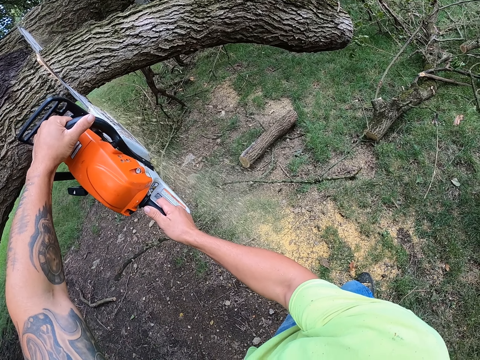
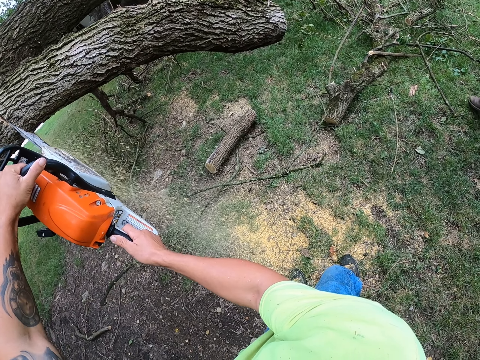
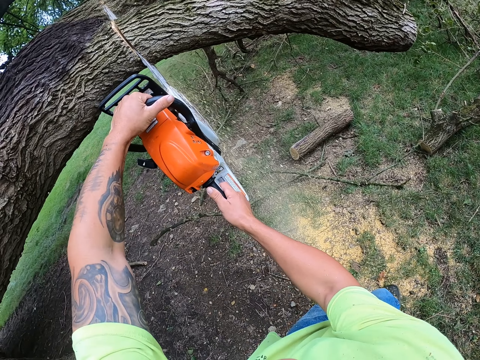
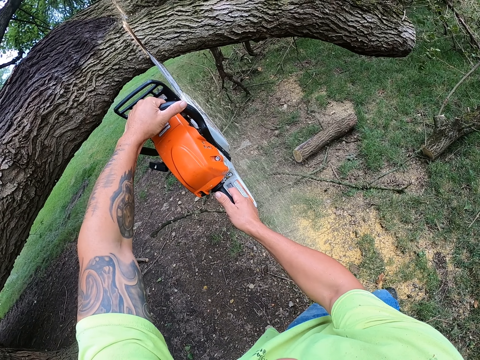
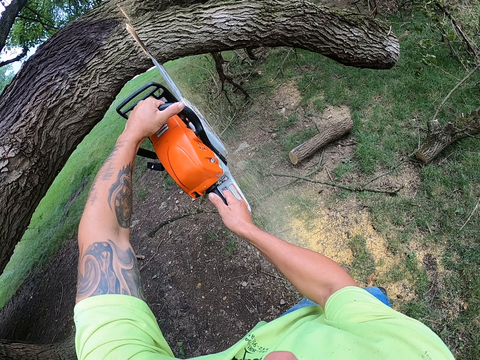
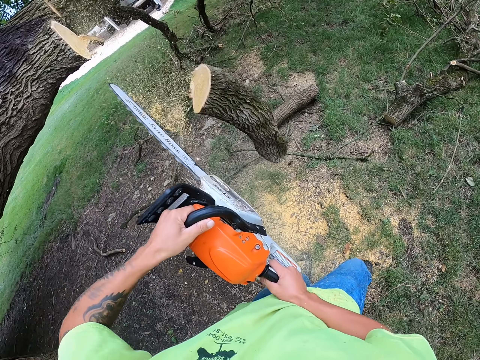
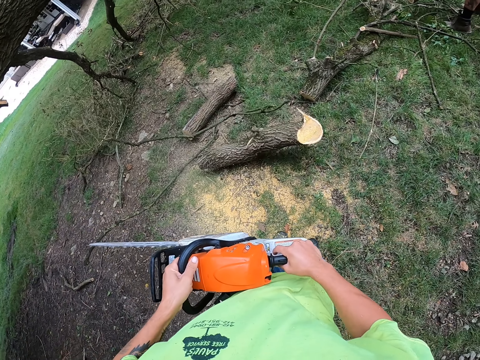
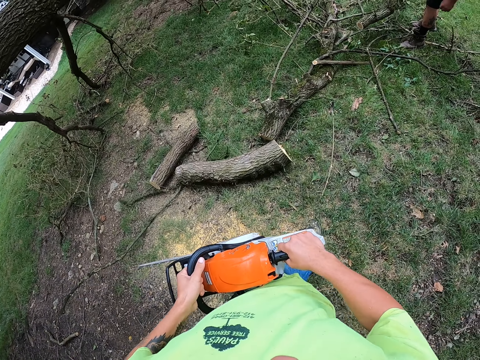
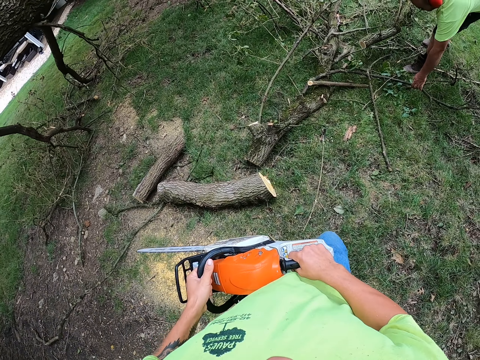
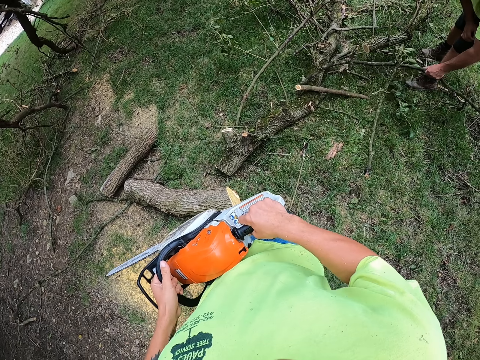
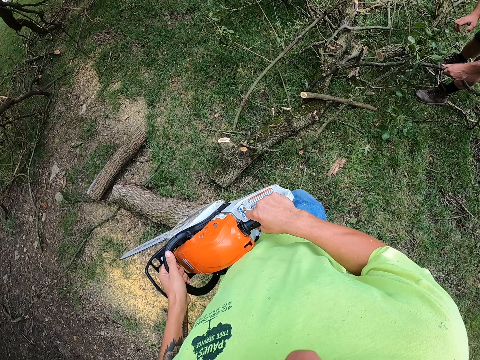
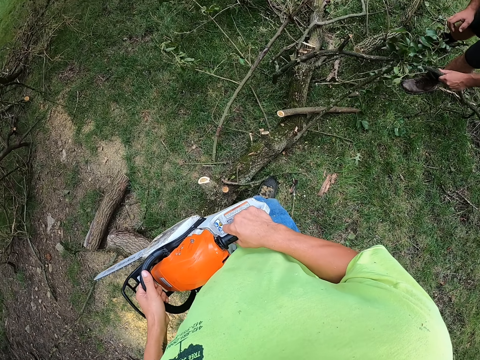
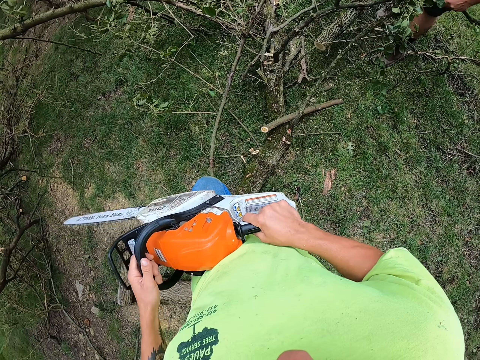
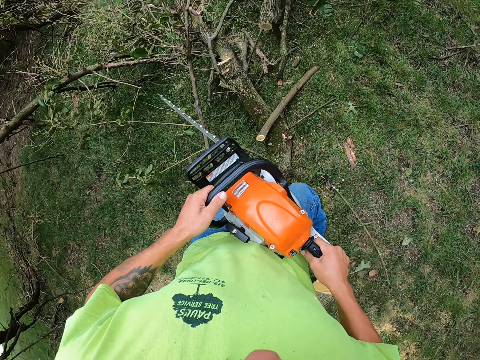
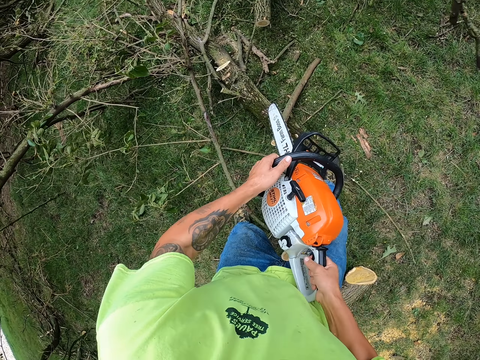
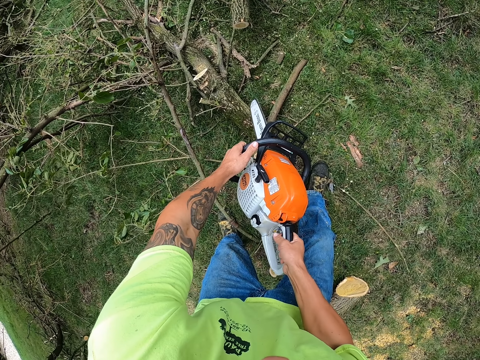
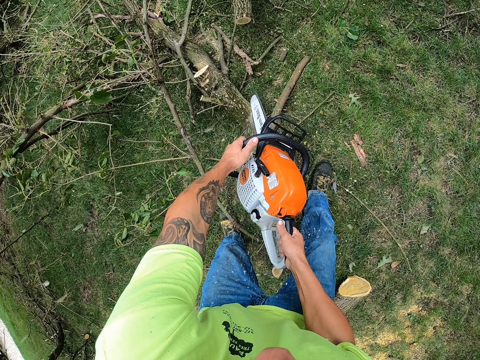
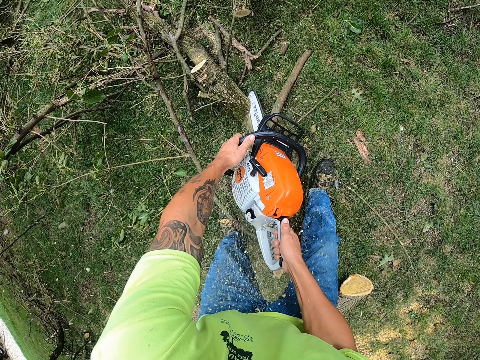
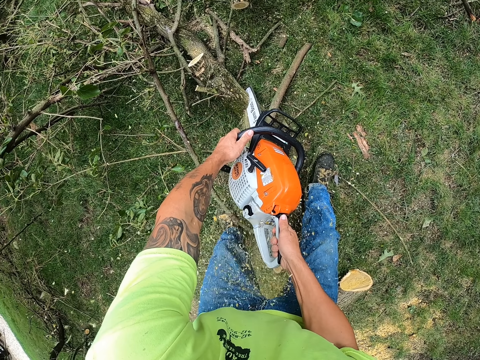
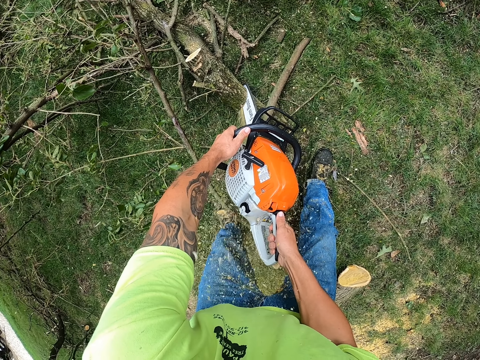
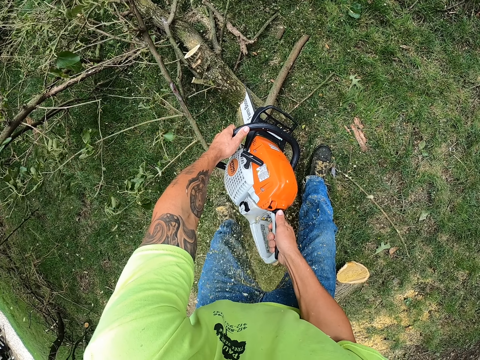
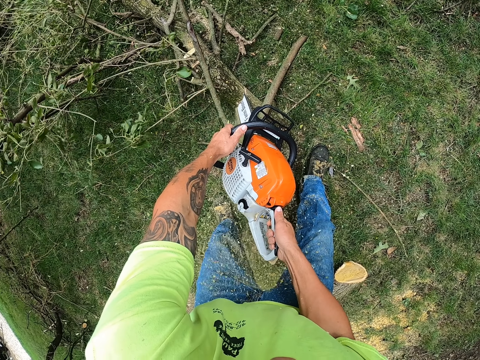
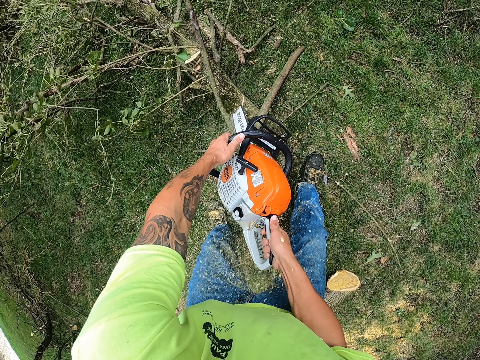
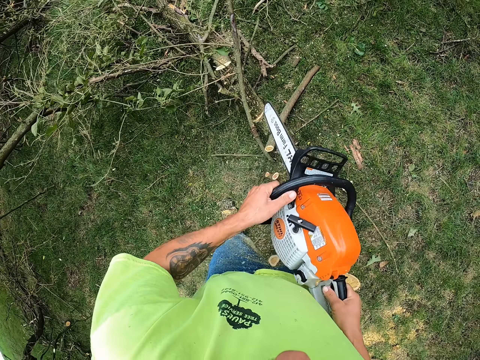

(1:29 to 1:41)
The camera wearer moves on the lawn. The man picks the piece of tree branch from the floor with his left hand and holds the tree branch with both hands. The camera wearer cuts the tree.

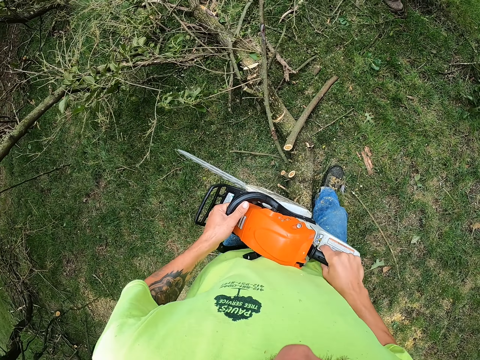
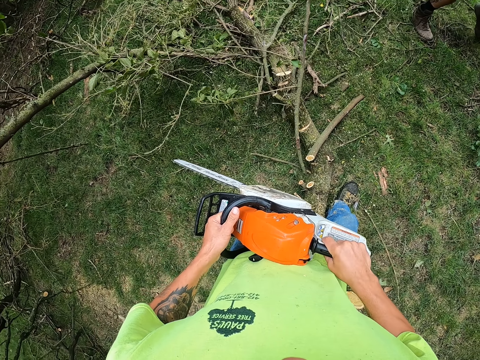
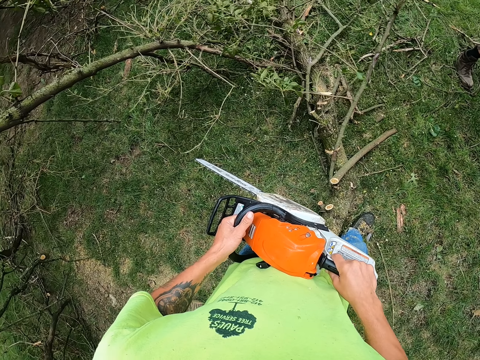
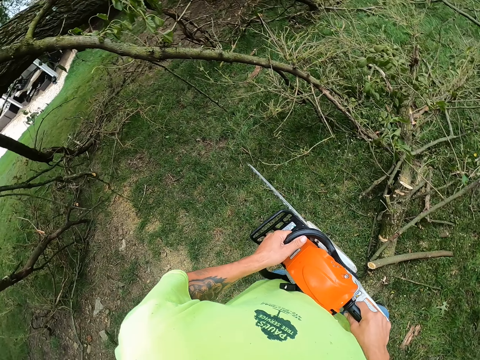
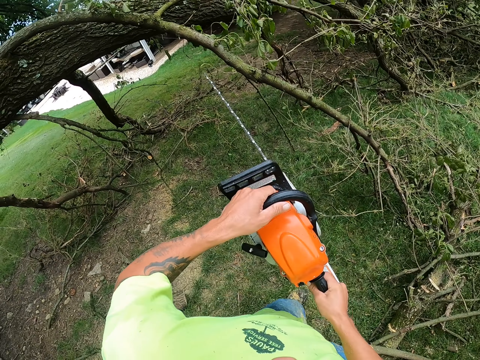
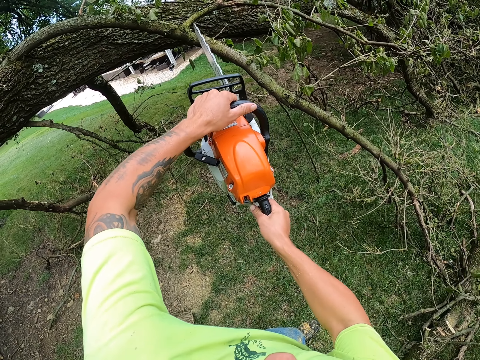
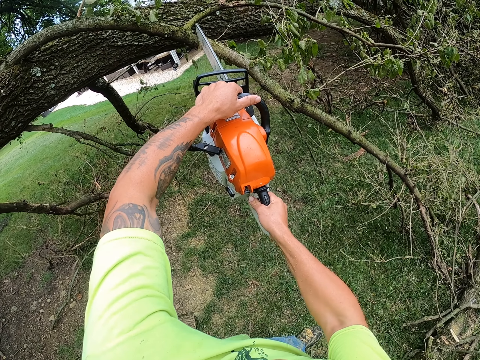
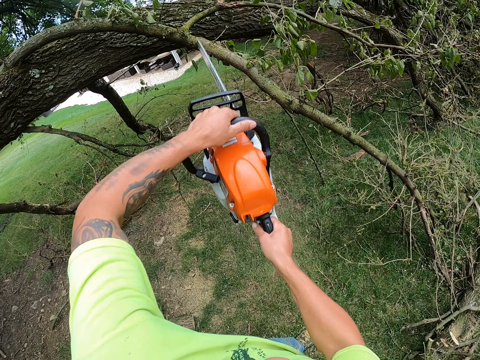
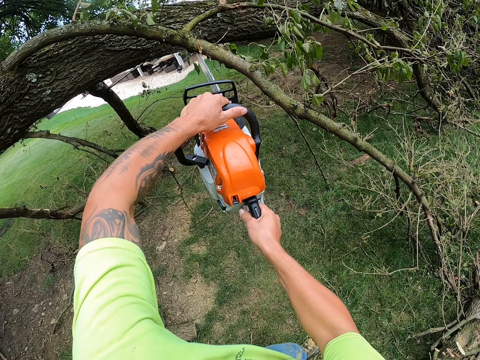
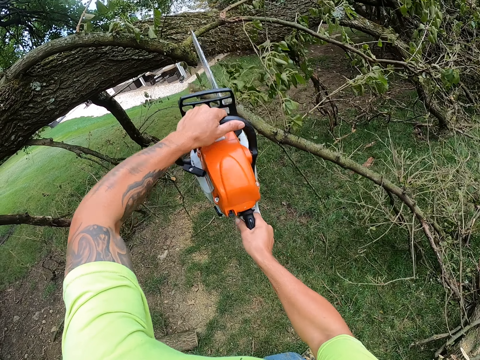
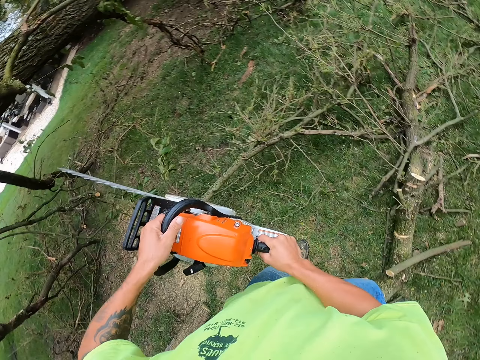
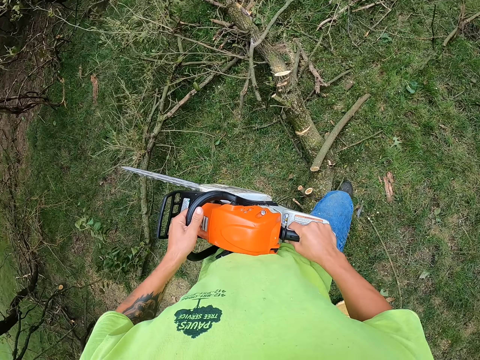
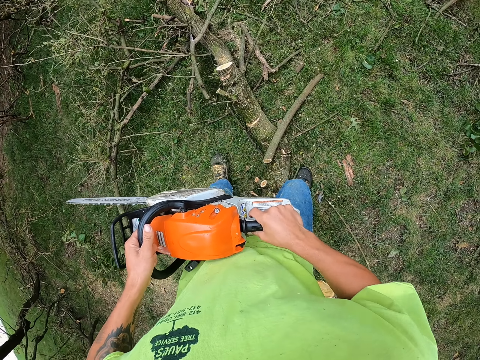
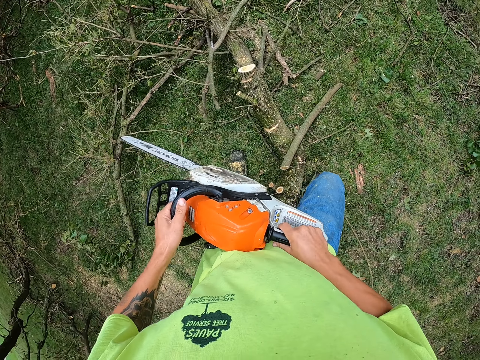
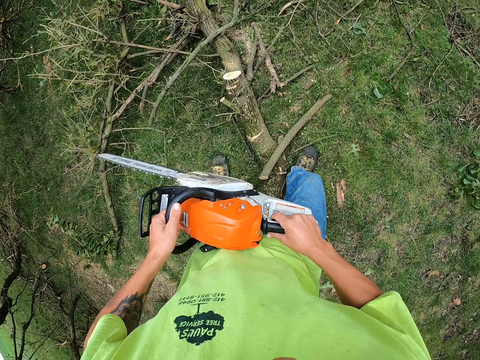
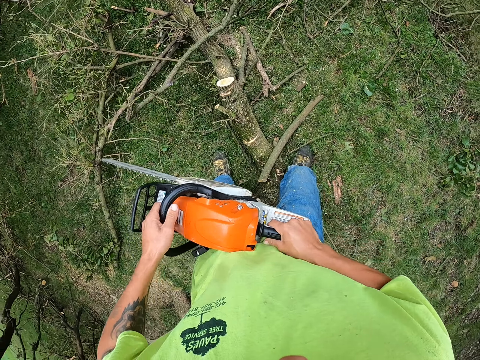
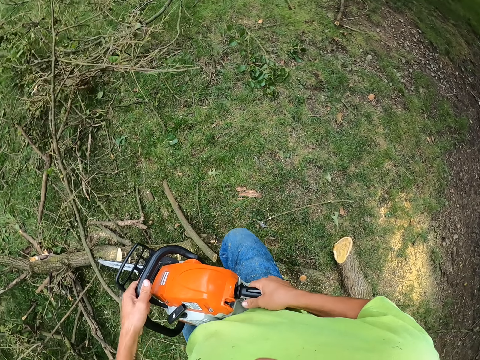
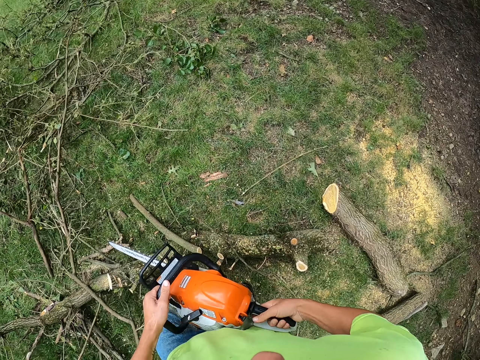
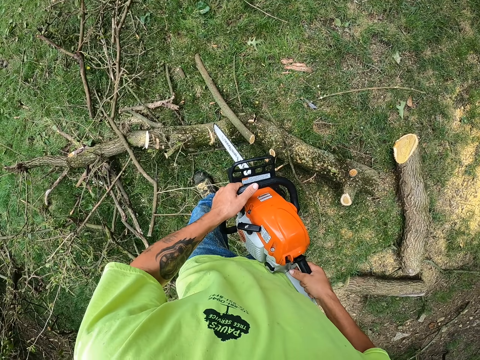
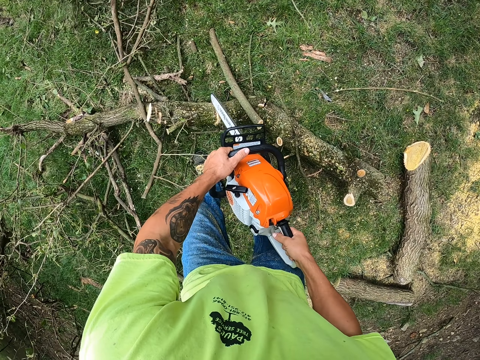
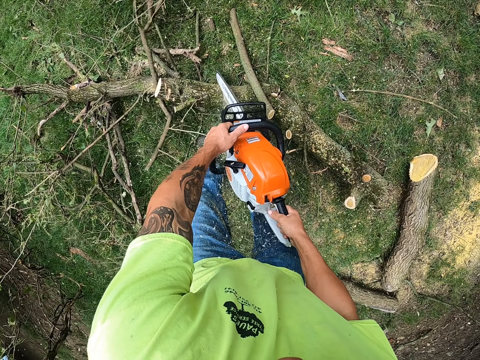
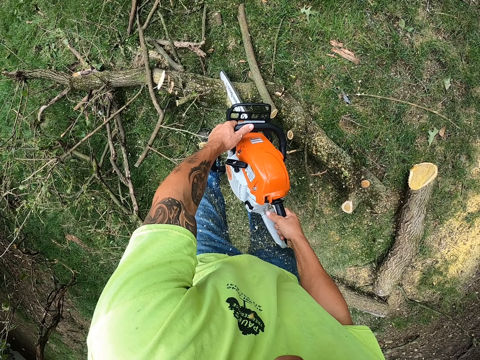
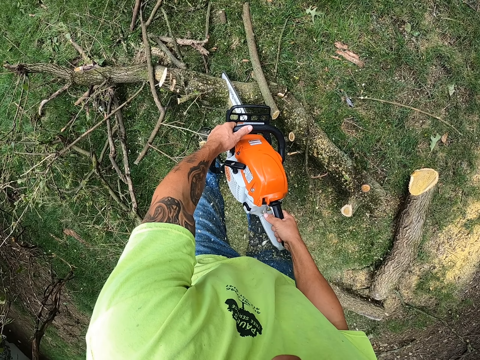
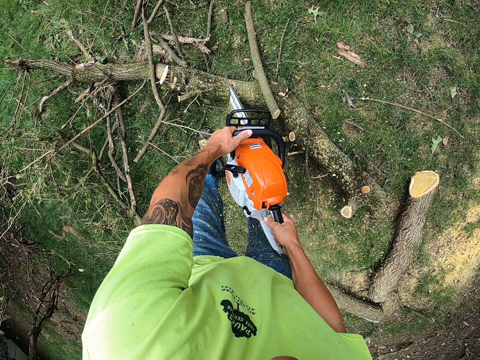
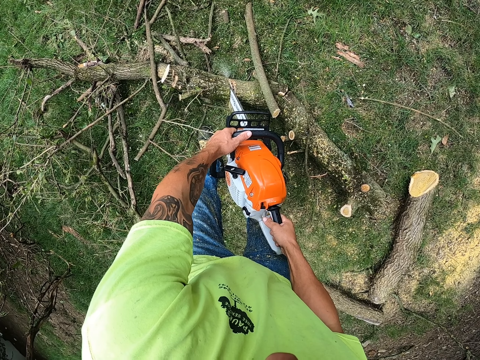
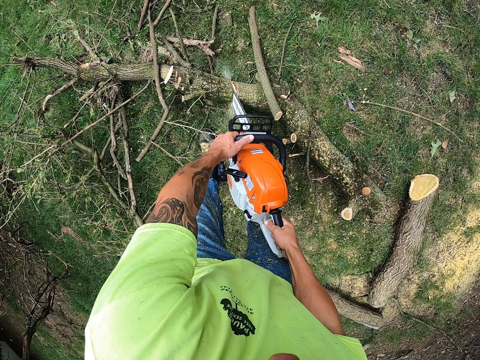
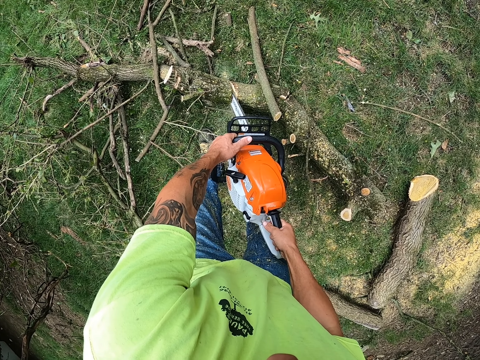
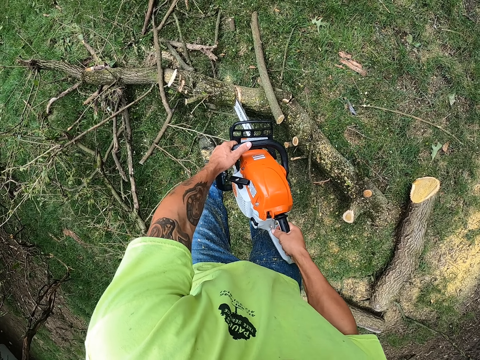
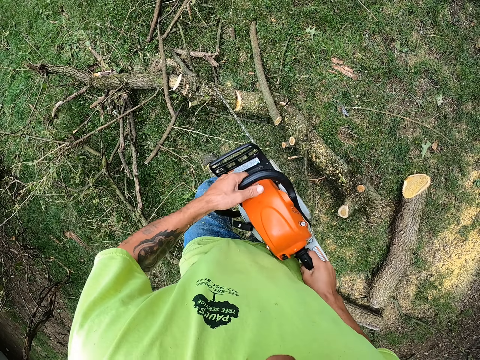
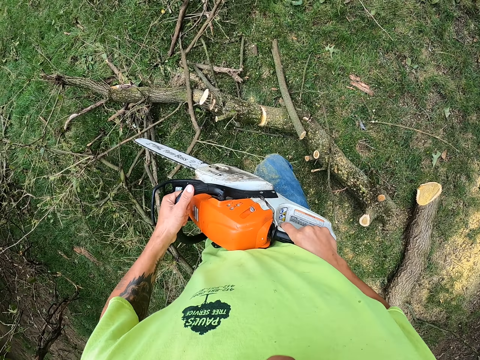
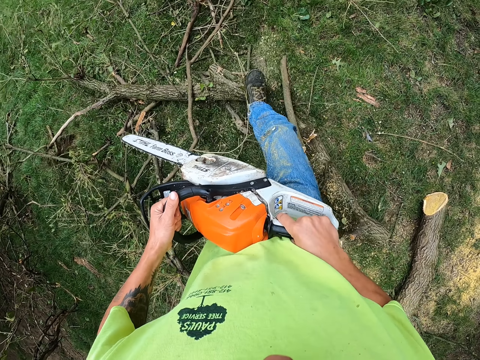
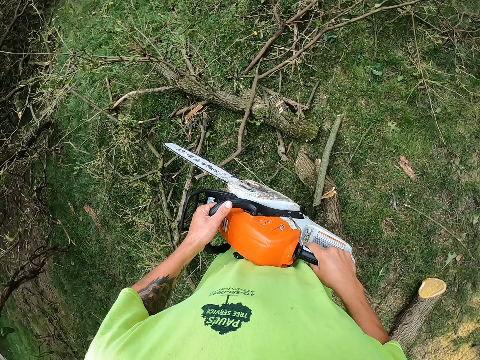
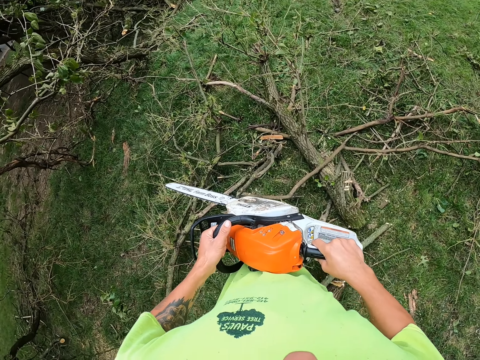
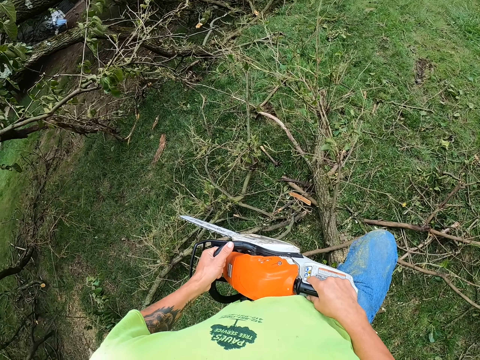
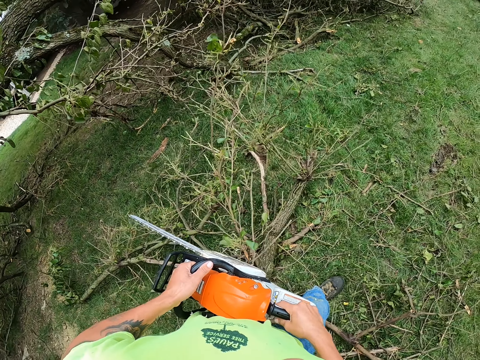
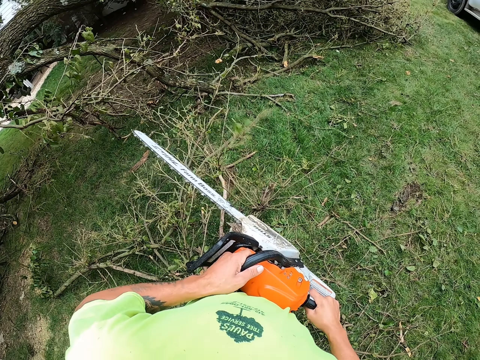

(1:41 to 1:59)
The camera wearer moves on the lawn. He cuts the tree. He moves on the lawn. He cuts the tree. He kicks the piece of tree branch on the floor with his right leg. He moves on the lawn.
